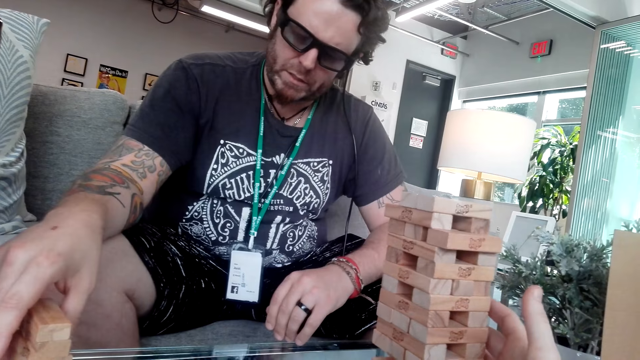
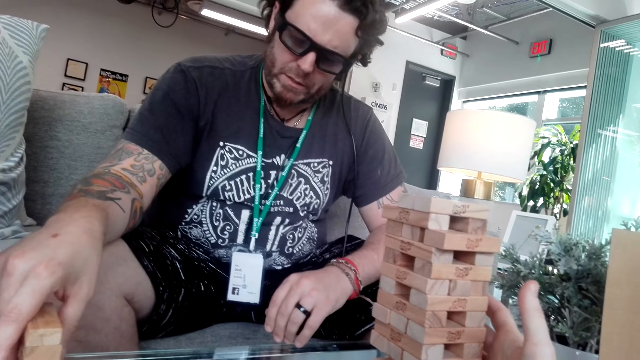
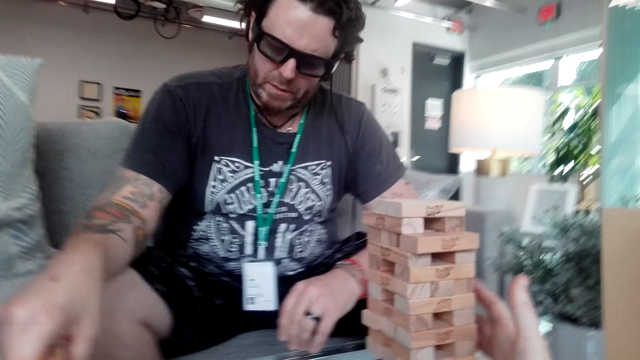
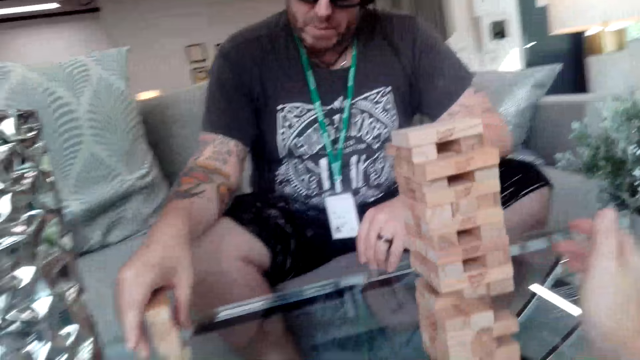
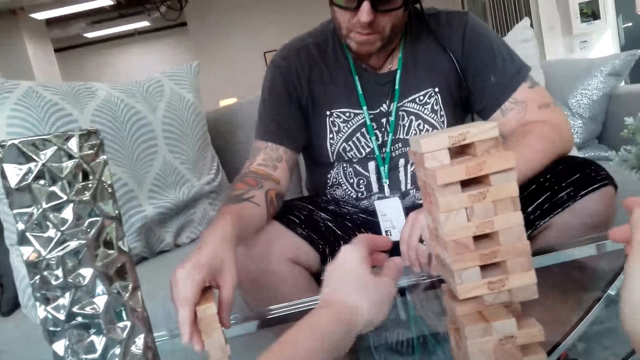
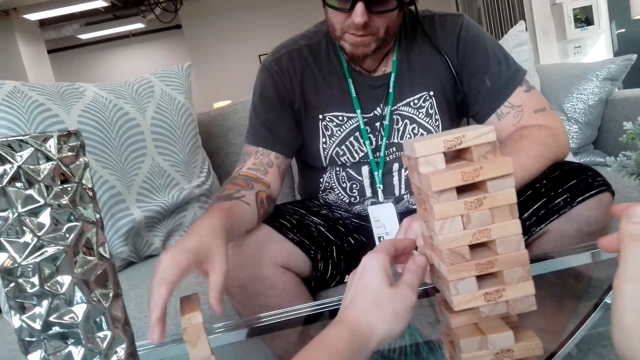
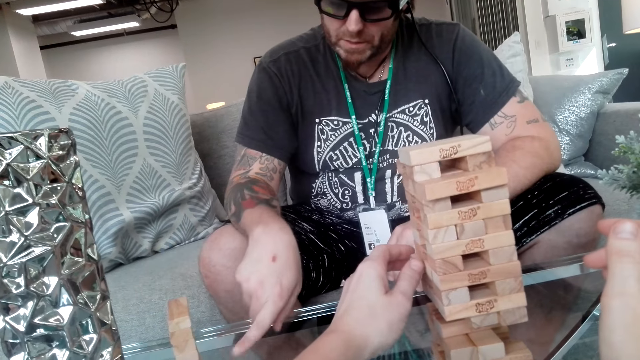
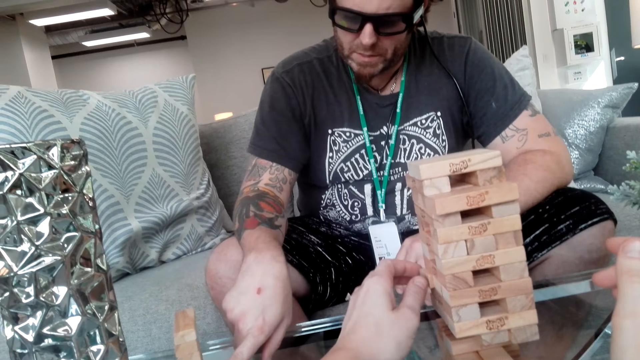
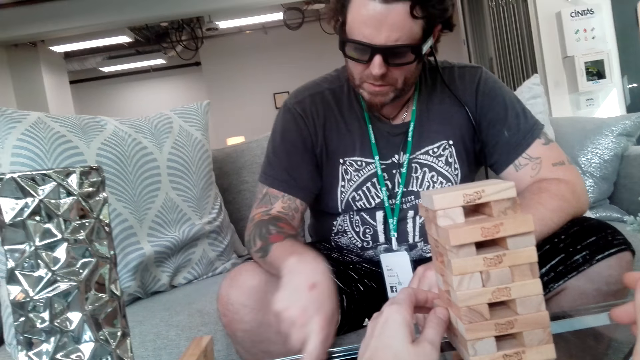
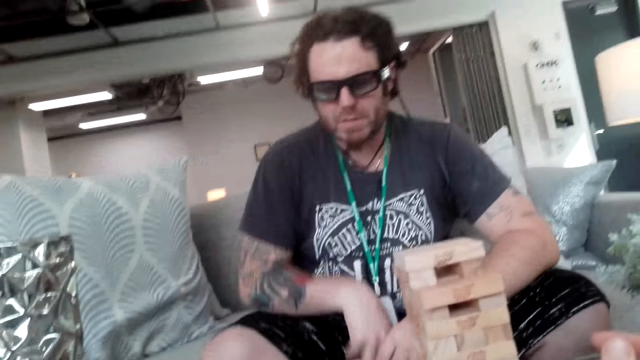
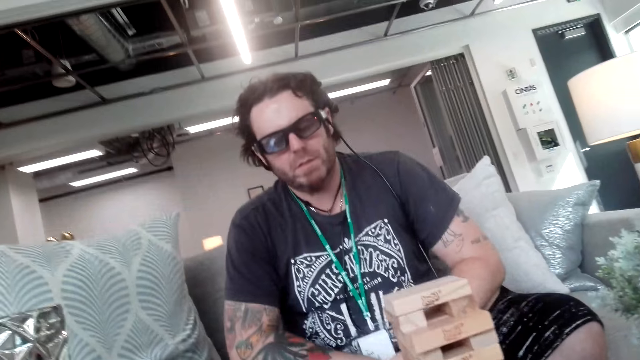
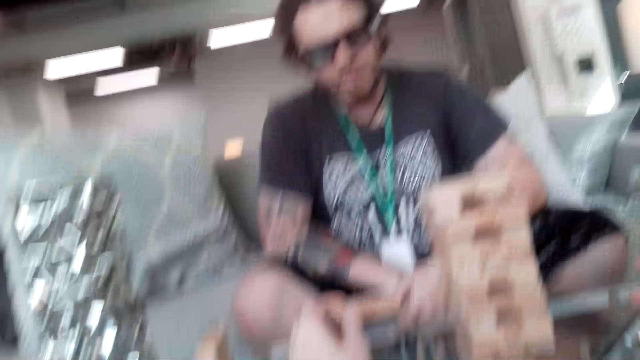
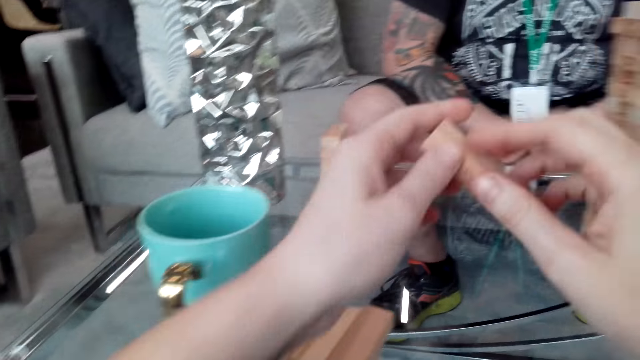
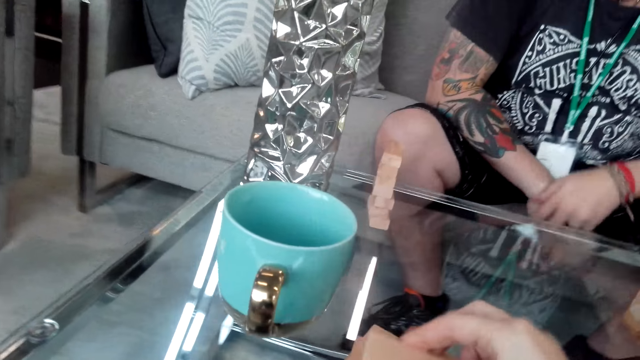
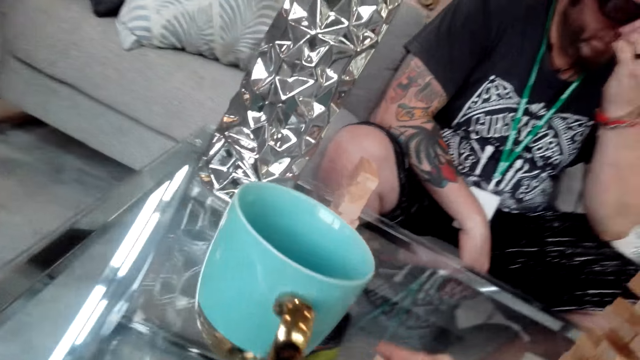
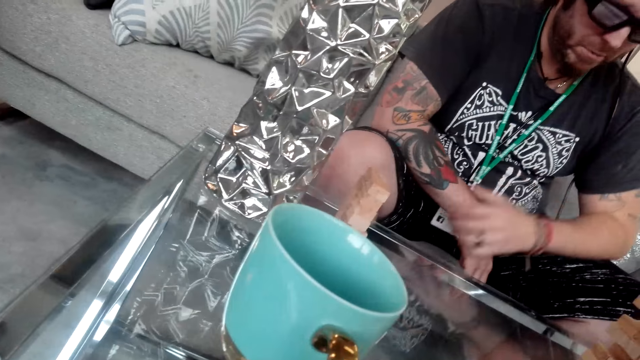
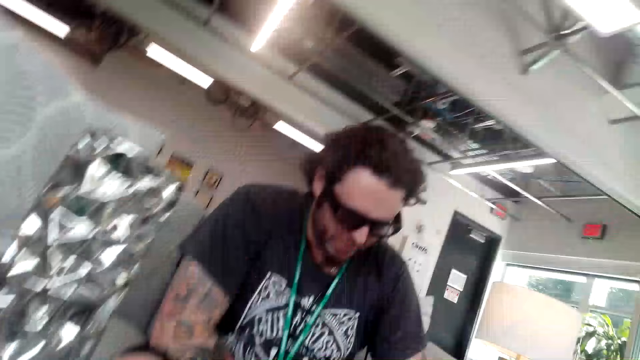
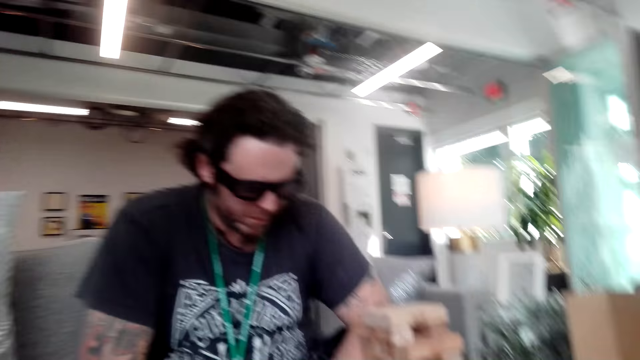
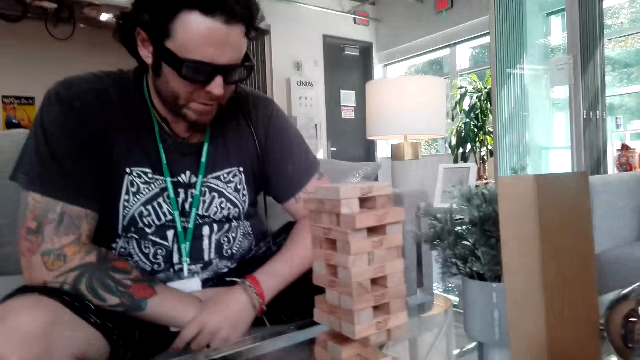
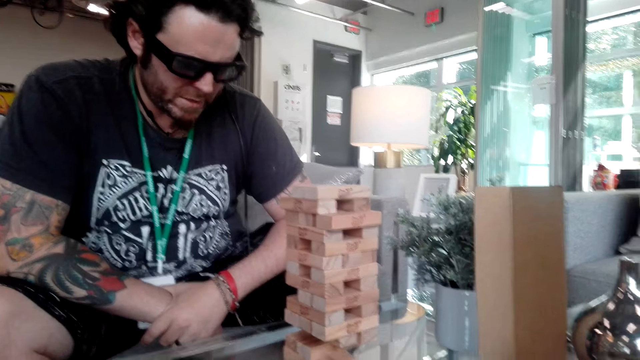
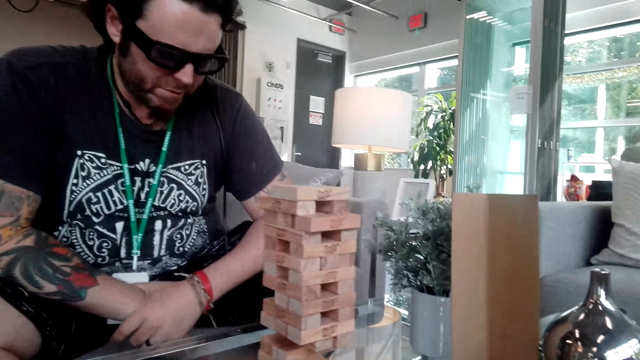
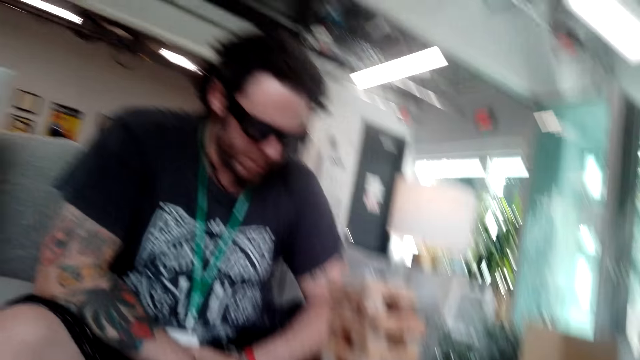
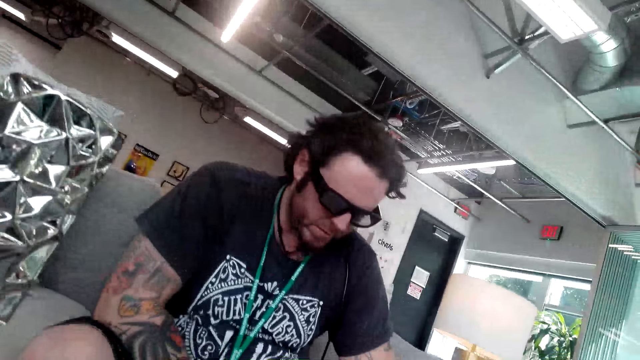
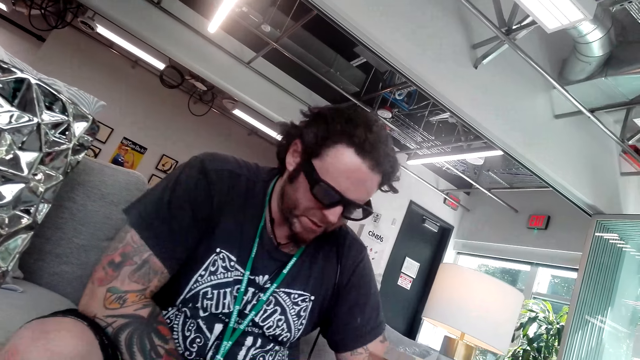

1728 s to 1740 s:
A man holds the blocks on the table. The camera wearer plays the jenga game.

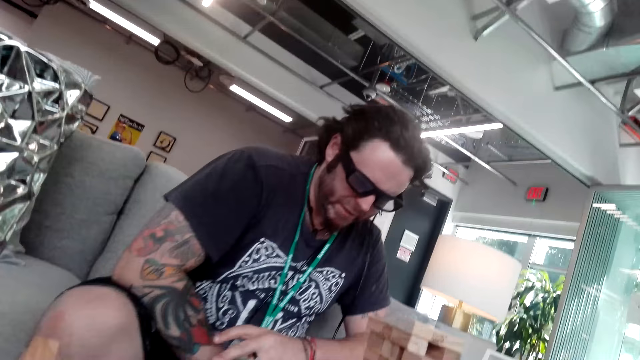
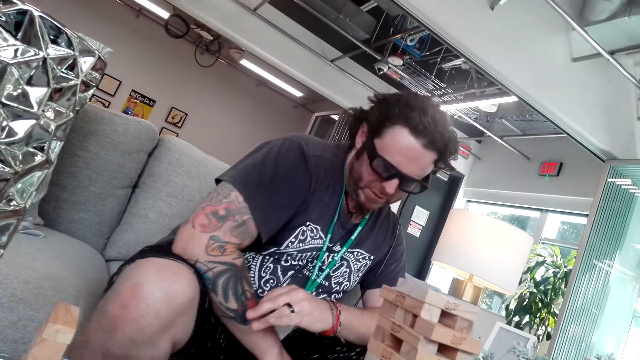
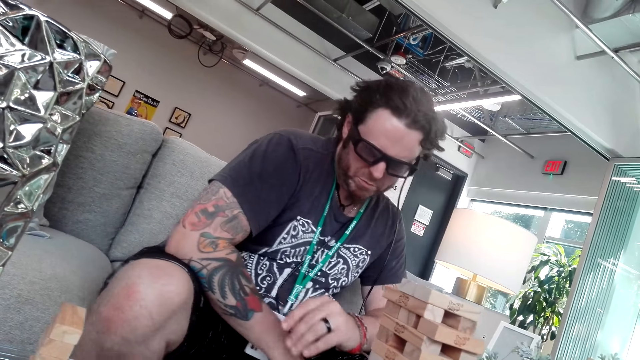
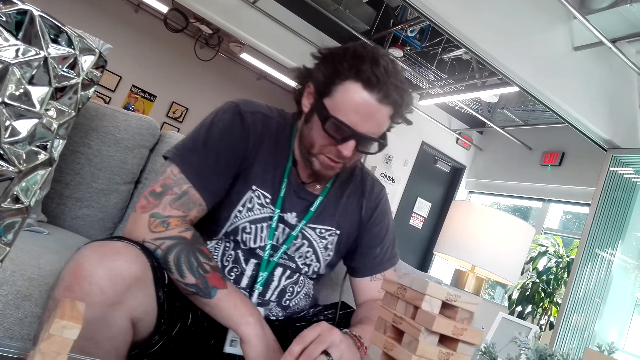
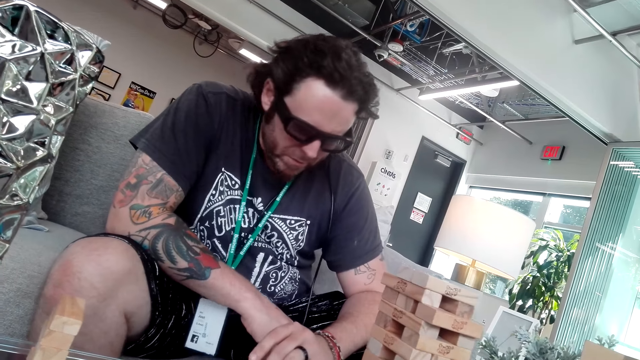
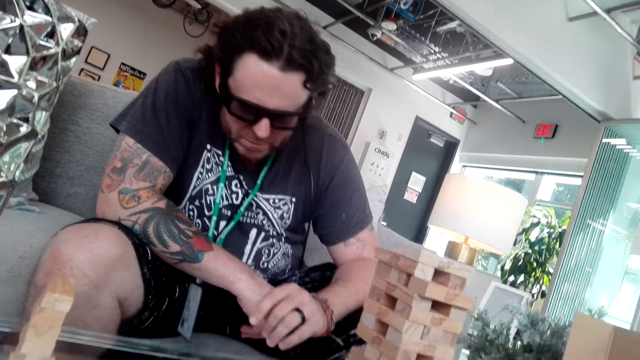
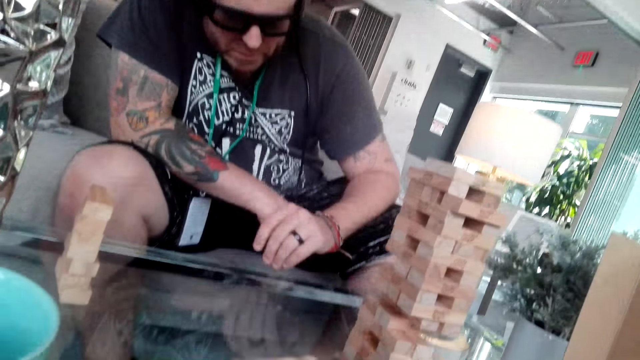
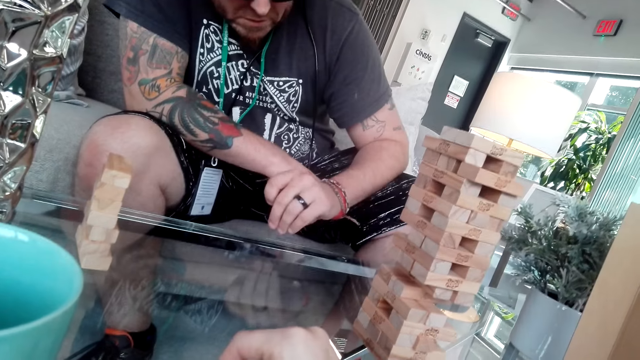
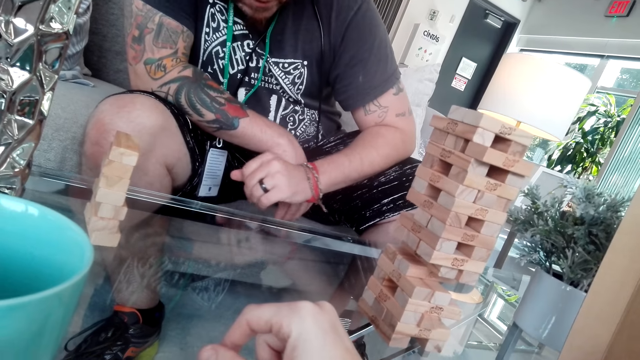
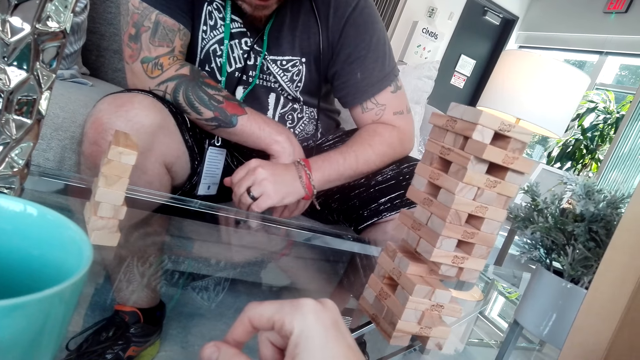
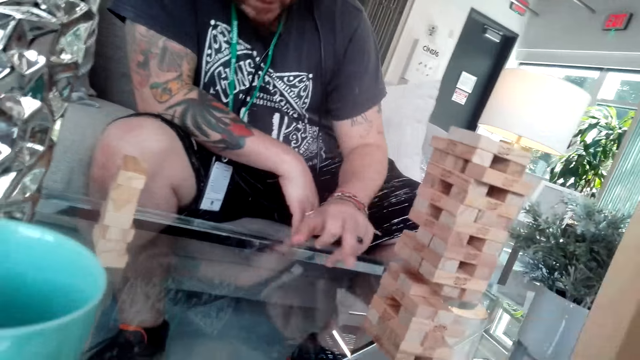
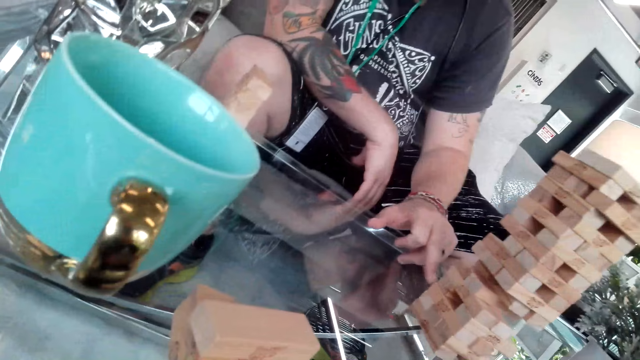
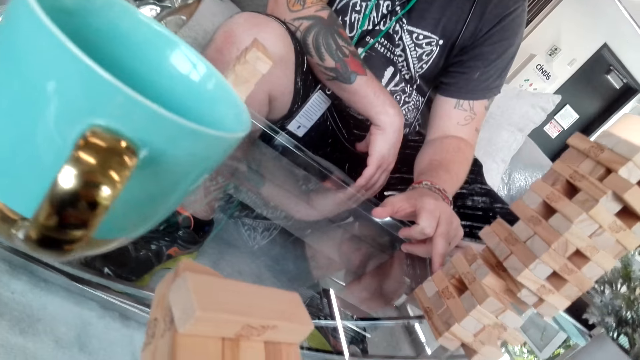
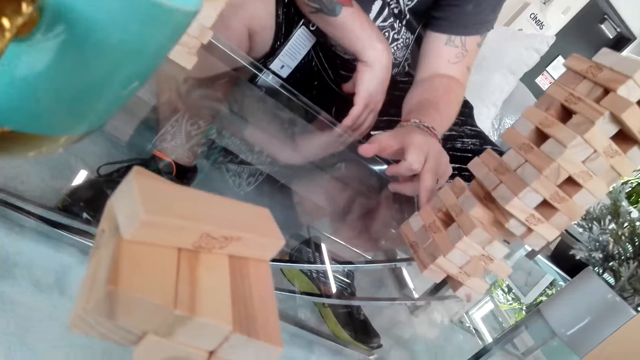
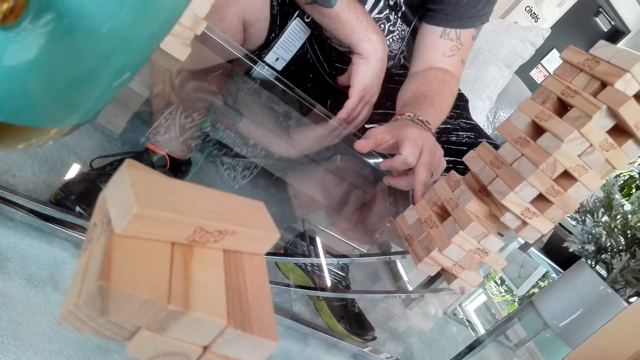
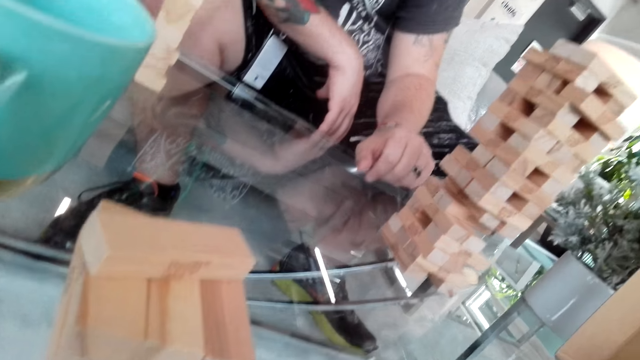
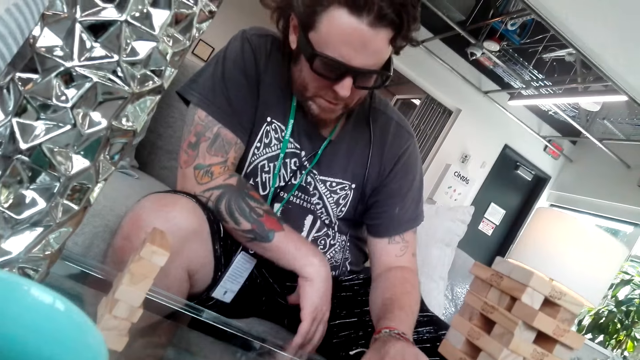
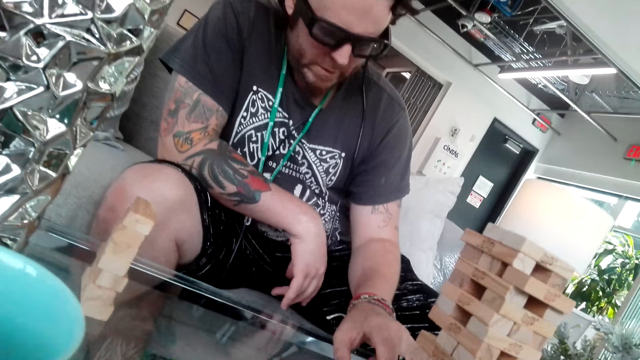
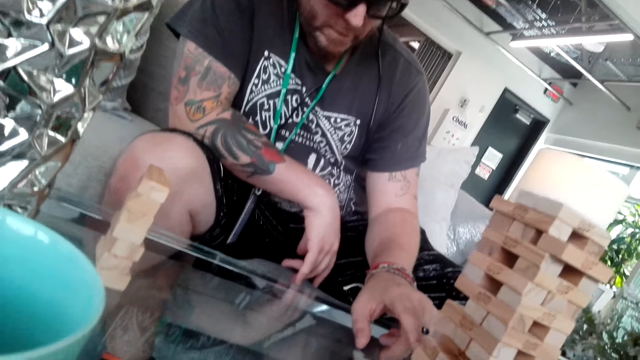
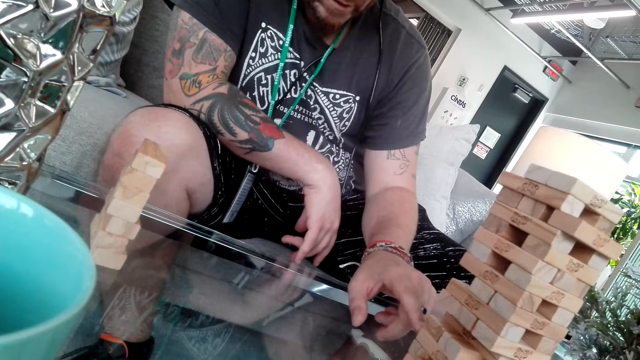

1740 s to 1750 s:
A man plays the jenga game.
